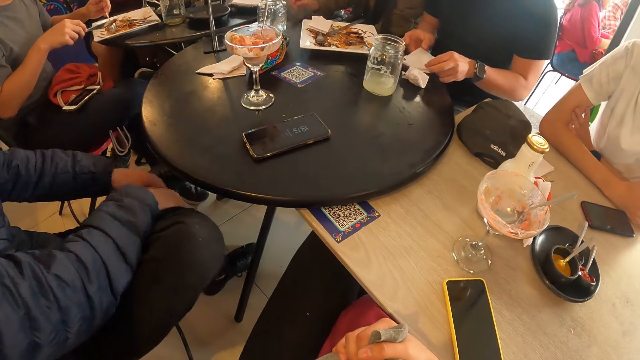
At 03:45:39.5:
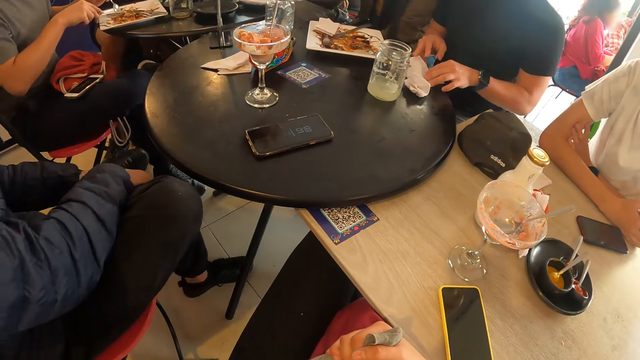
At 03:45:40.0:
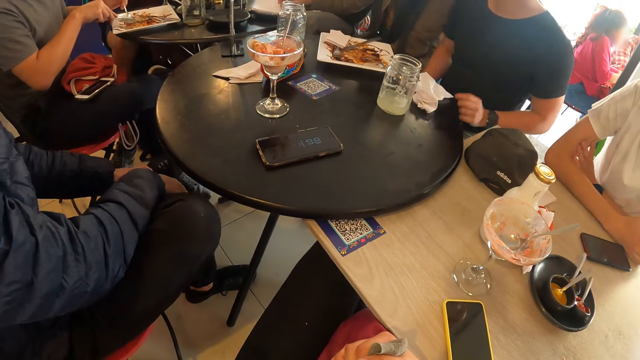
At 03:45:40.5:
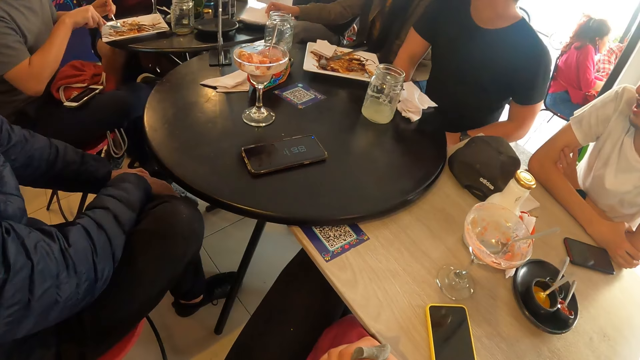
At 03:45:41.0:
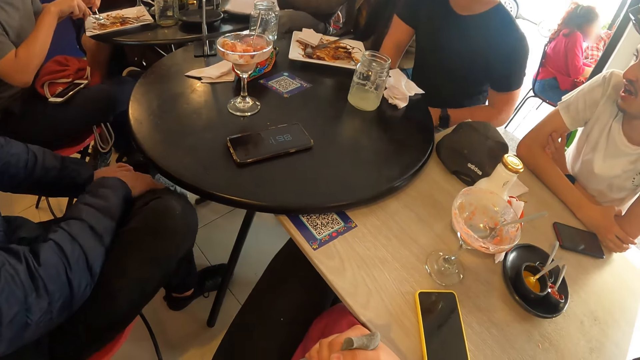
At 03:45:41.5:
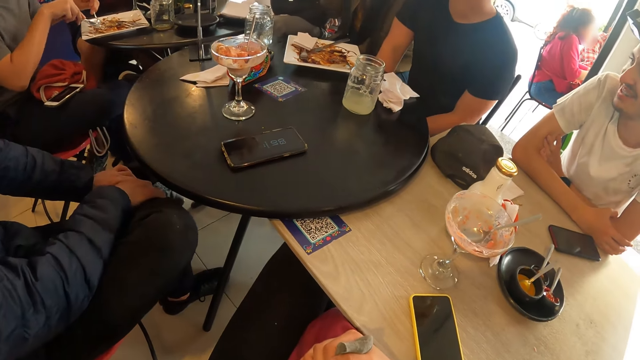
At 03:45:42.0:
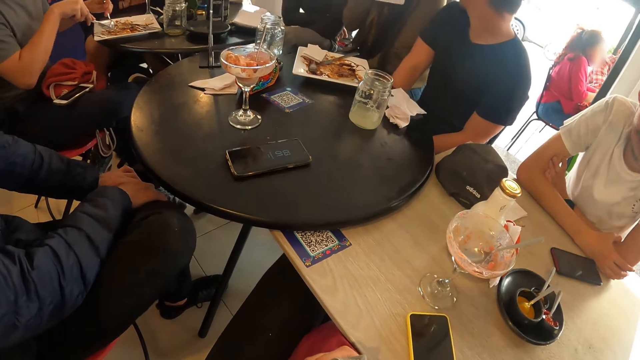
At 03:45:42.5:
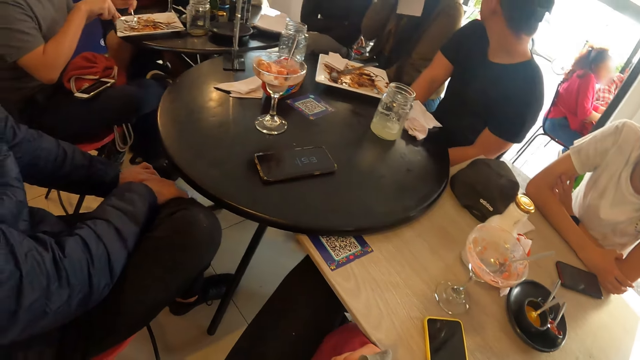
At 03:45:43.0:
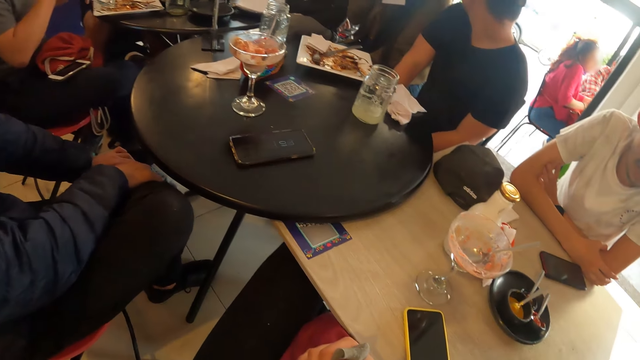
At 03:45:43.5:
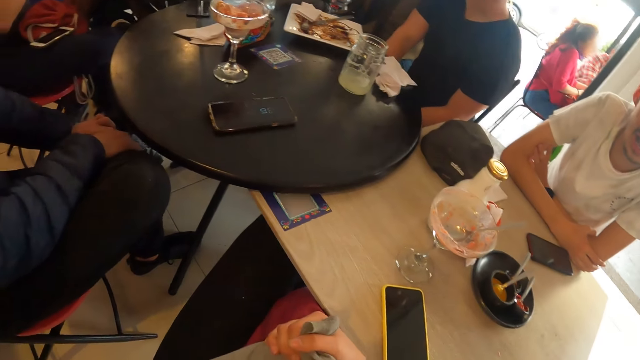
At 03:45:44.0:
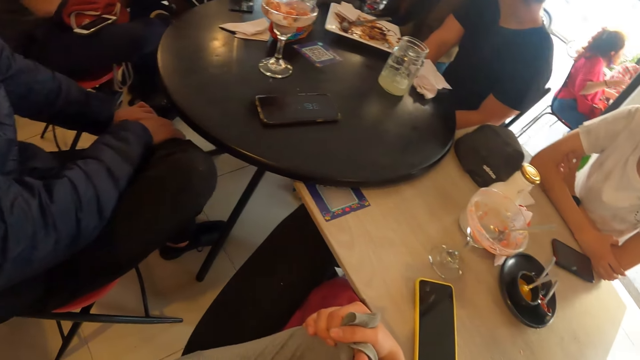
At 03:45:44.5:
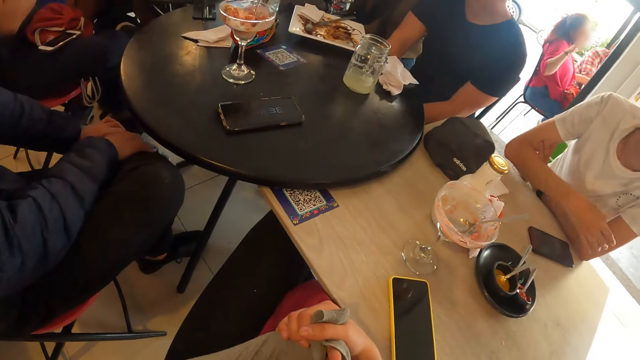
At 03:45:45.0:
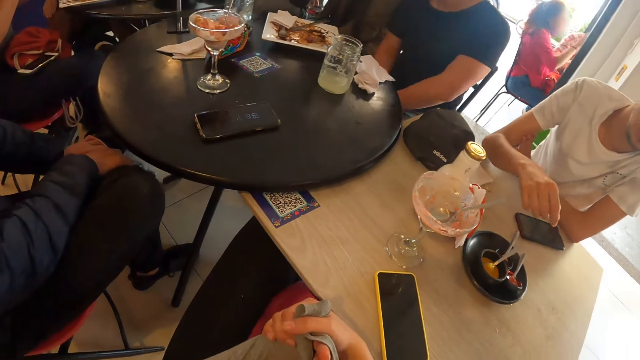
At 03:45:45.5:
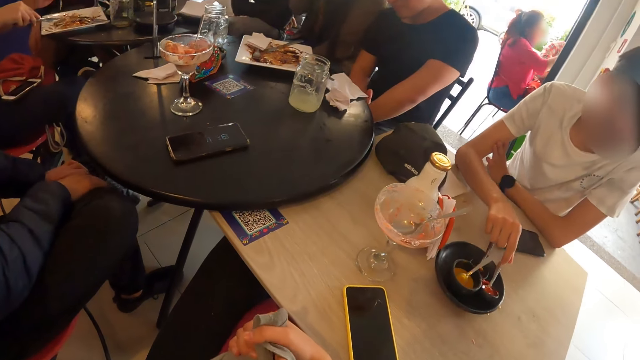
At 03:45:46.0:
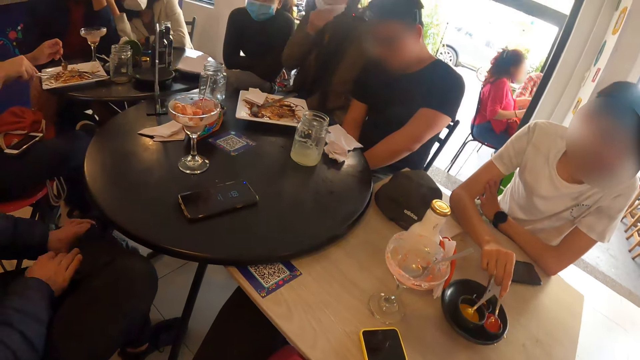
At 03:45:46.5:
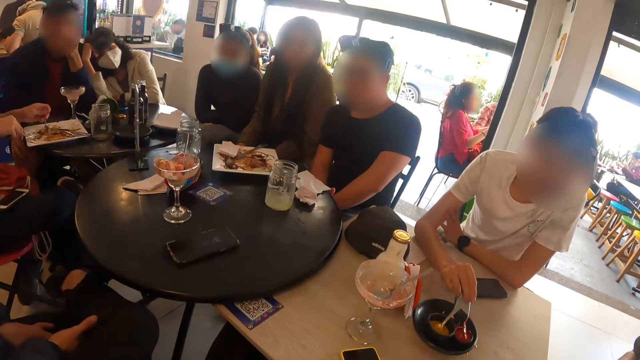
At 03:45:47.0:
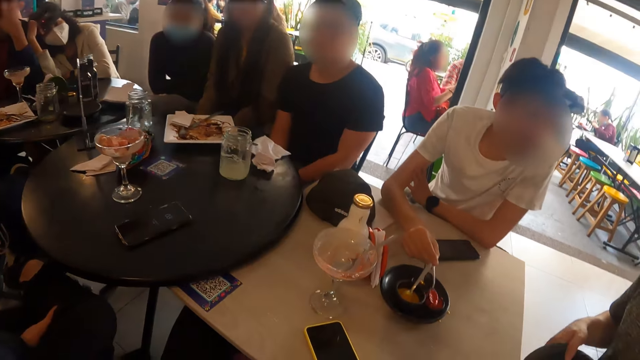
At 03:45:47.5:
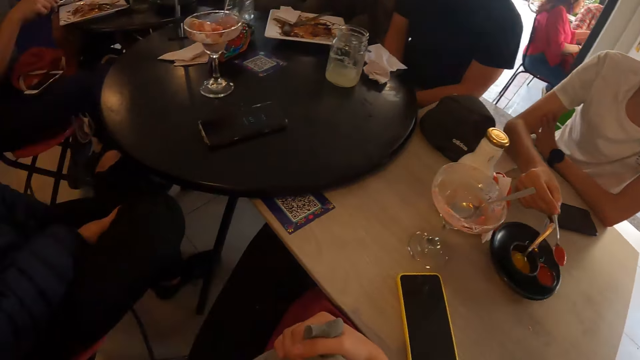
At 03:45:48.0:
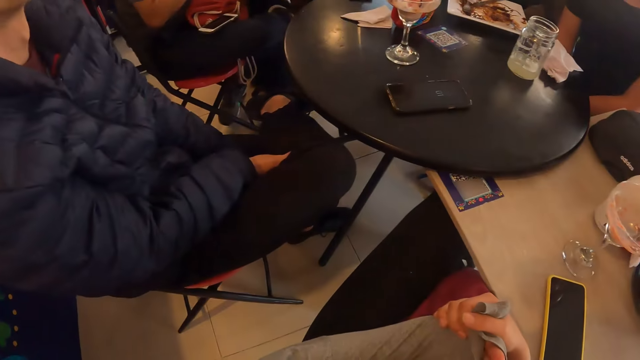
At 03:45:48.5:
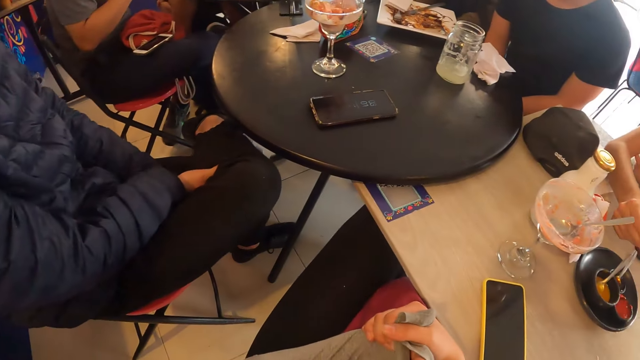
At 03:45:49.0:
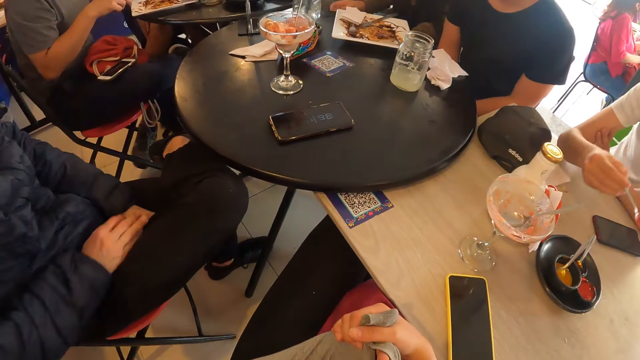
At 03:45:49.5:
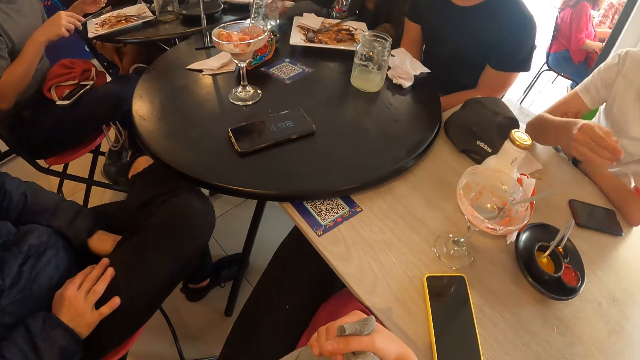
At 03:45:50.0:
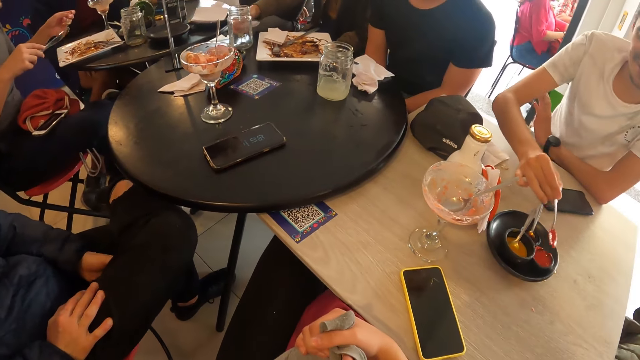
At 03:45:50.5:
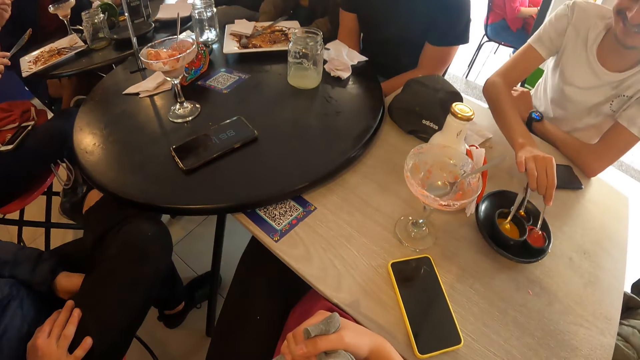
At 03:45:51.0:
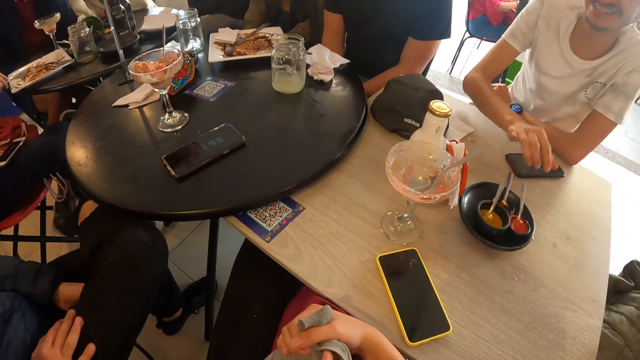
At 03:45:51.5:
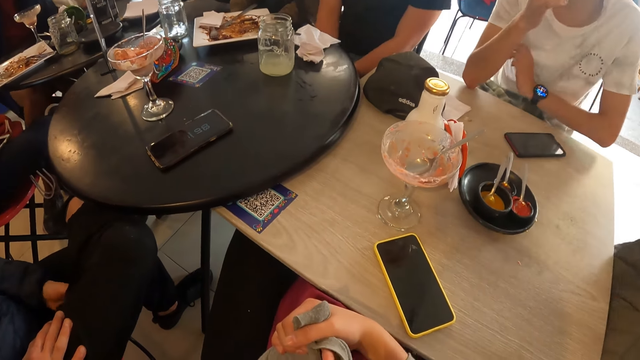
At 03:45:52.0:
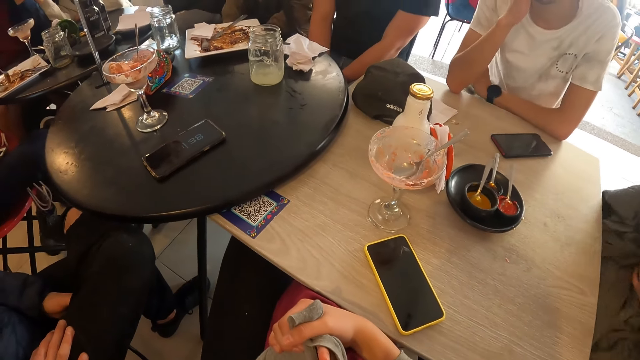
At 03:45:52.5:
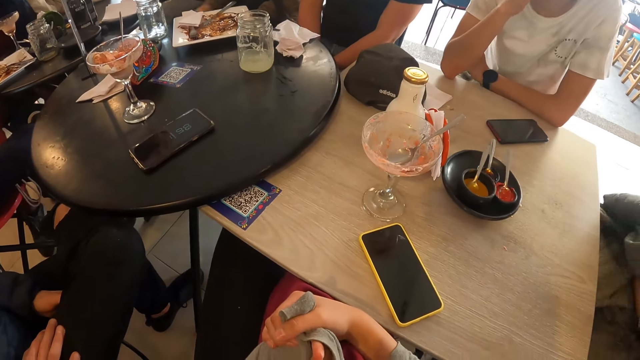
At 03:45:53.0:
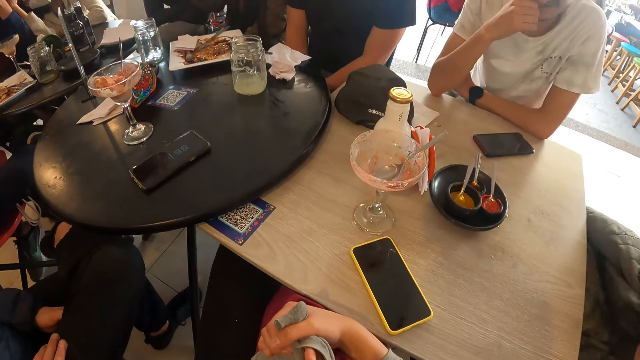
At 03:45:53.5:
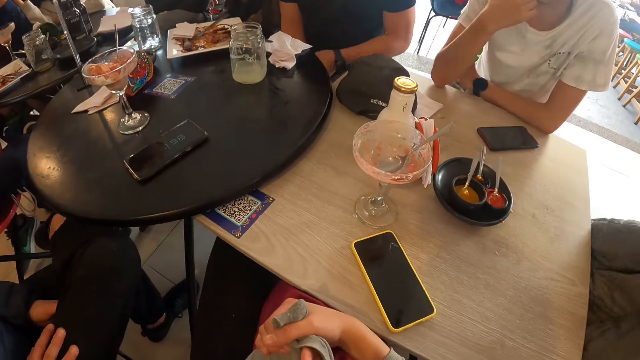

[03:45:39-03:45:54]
The camera wearer looks at the table. They look at the table repeatedly. A man picks up a spoon from a sauce bowl with his right hand. The man puts the spoon into the bowl with his right hand. Another man adjusts the jacket on his lap with both hands.

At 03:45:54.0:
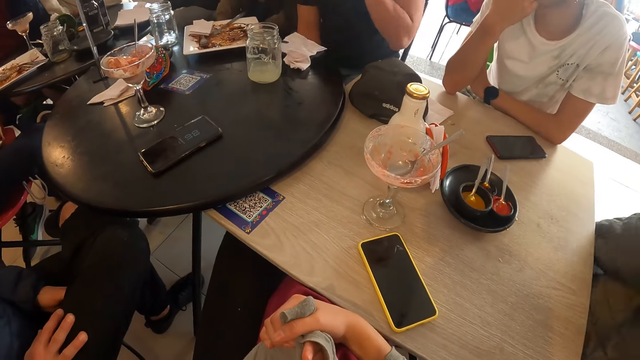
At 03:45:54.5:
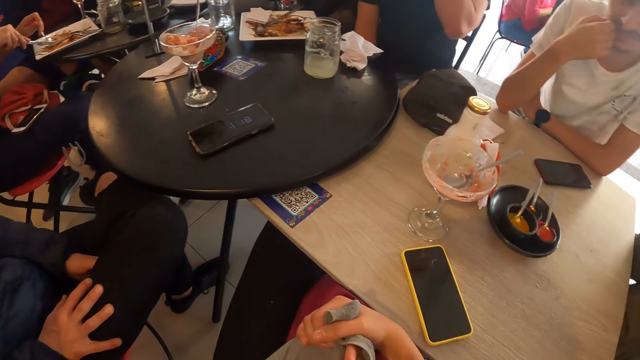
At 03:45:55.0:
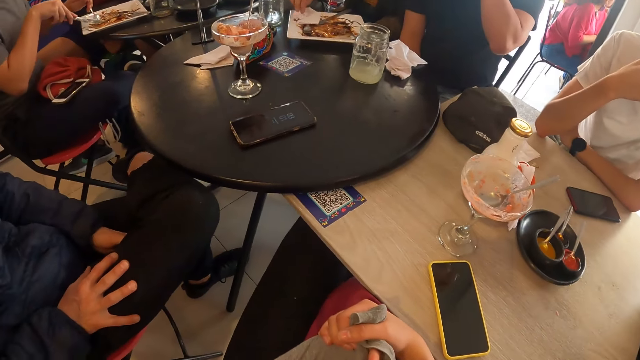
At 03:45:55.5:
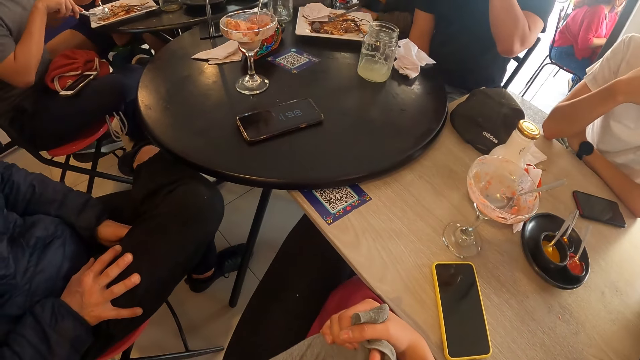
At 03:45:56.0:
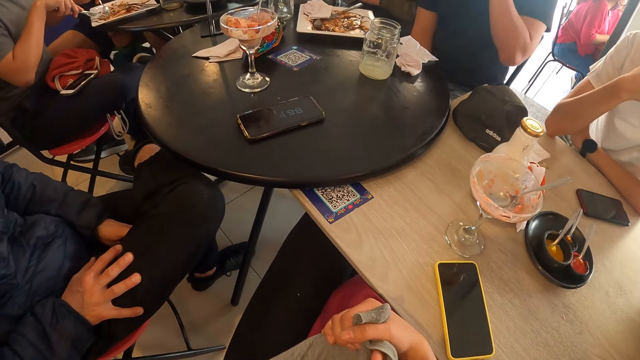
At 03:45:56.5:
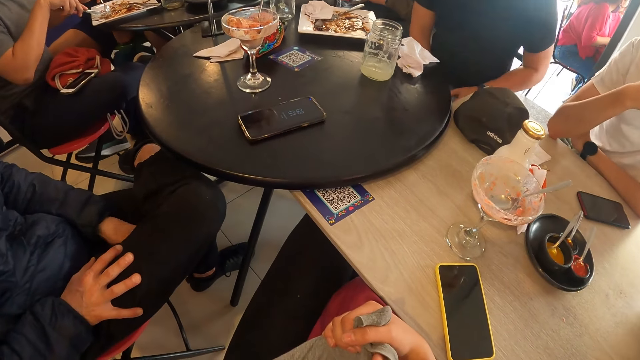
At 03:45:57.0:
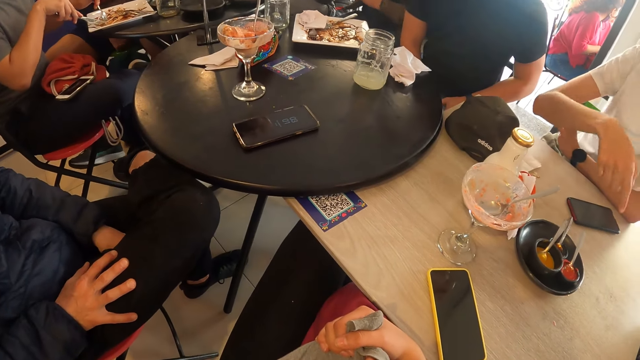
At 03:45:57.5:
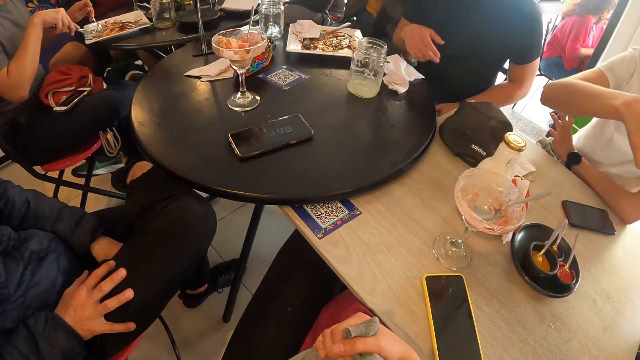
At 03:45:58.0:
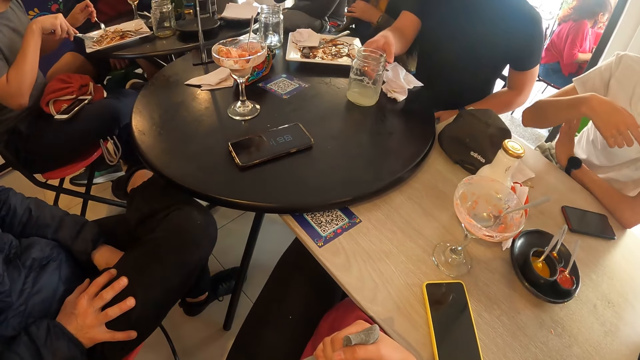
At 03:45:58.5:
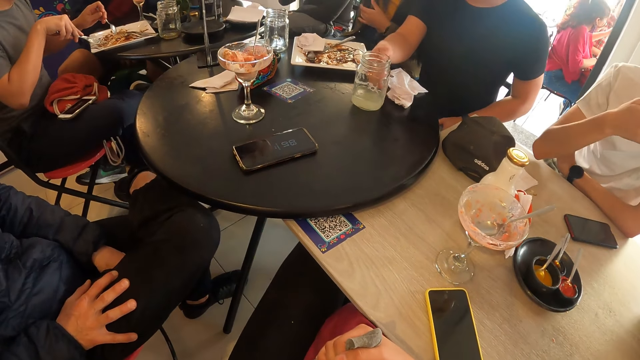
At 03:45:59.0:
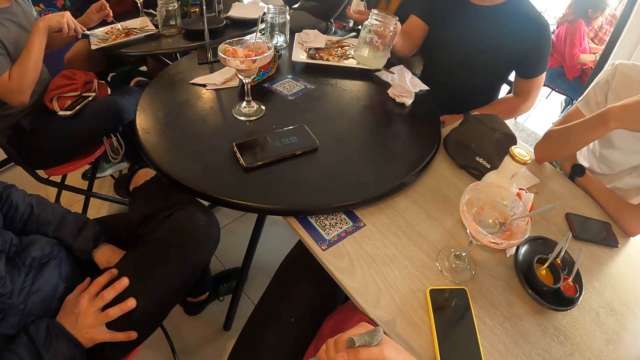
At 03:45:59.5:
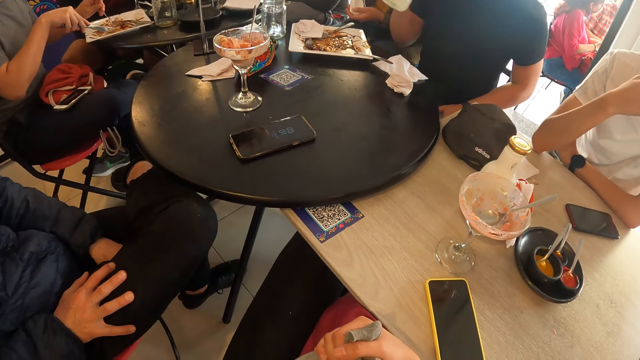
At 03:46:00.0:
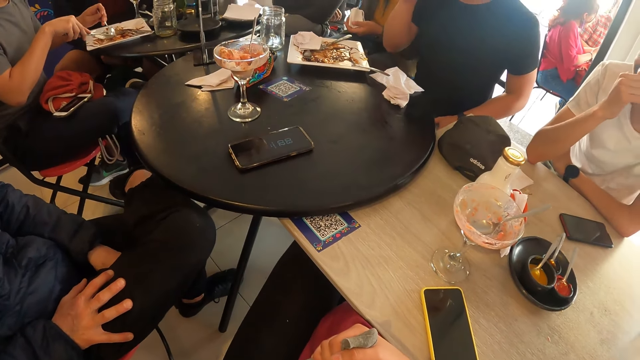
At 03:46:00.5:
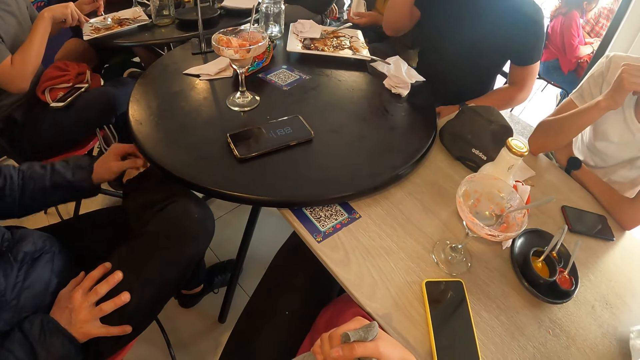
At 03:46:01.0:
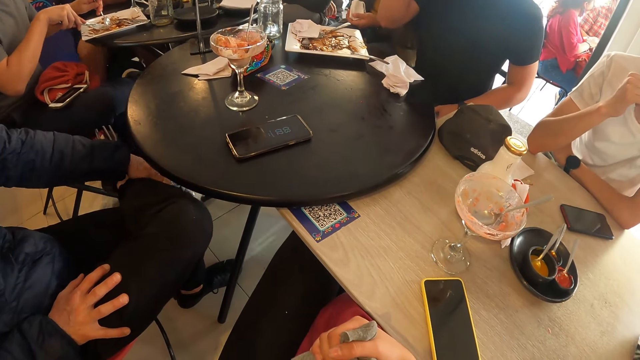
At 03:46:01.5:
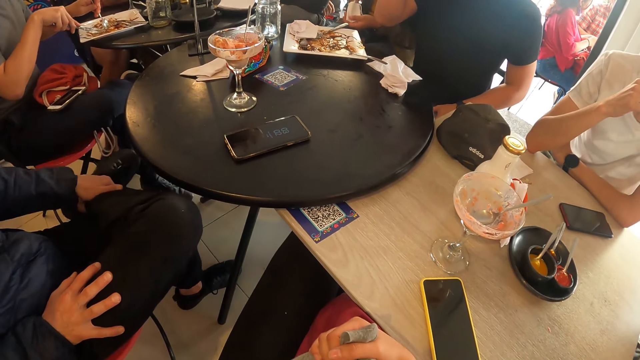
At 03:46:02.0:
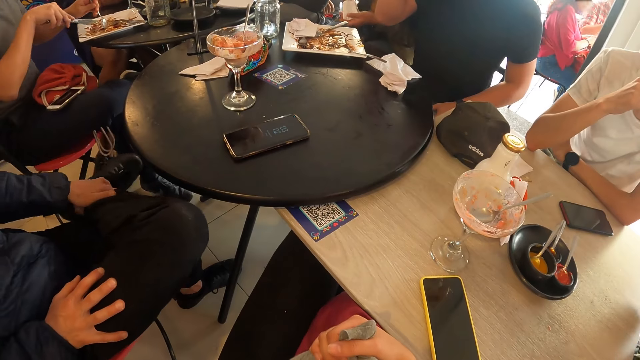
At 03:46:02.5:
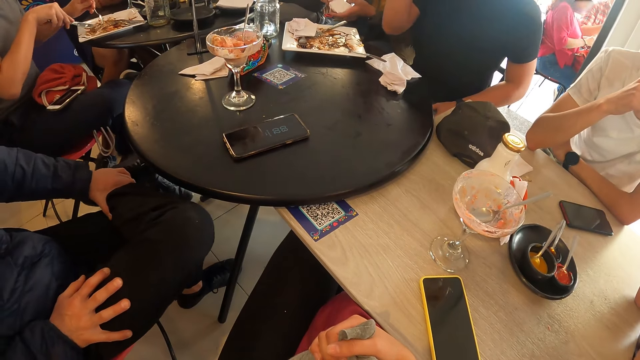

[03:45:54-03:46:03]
The camera wearer looks at the table. They look at the table repeatedly. The man points to the bowl with his right hand. Another man pulls his right leg with his left hand.
